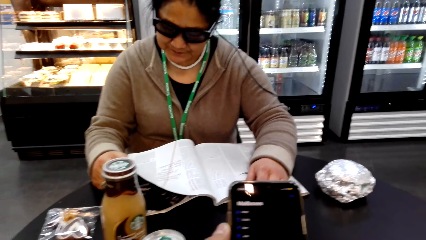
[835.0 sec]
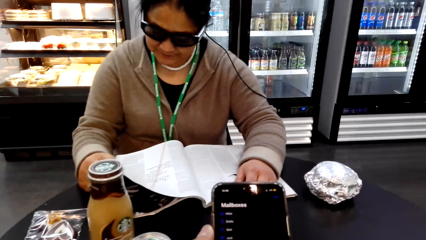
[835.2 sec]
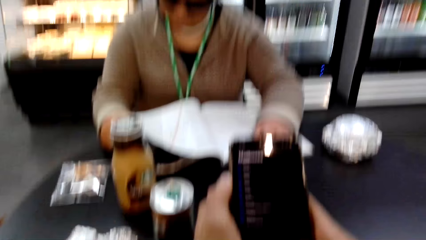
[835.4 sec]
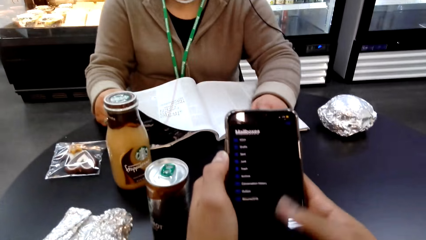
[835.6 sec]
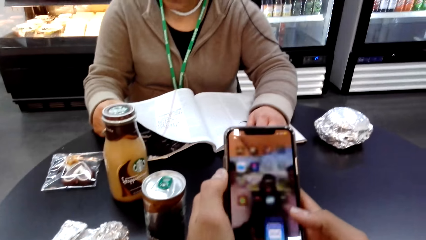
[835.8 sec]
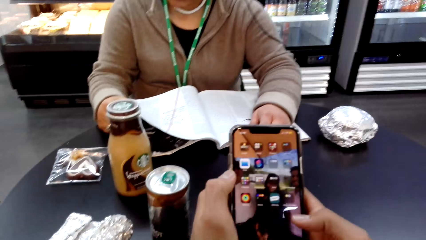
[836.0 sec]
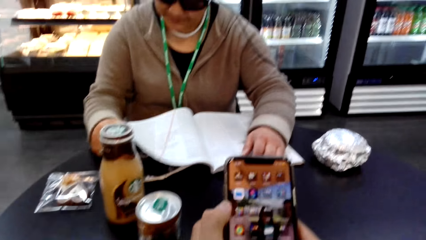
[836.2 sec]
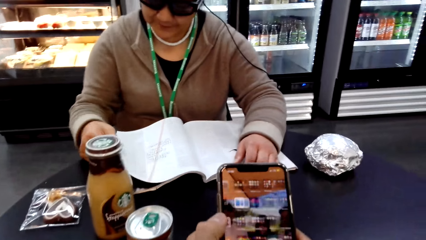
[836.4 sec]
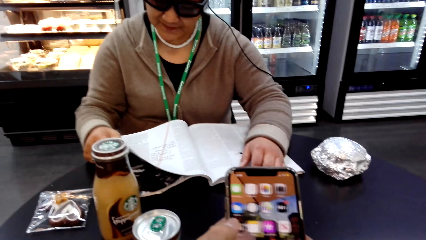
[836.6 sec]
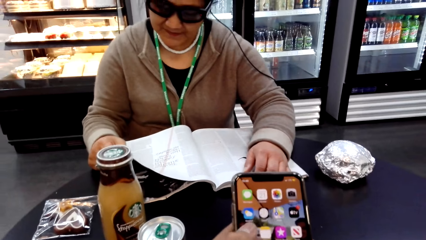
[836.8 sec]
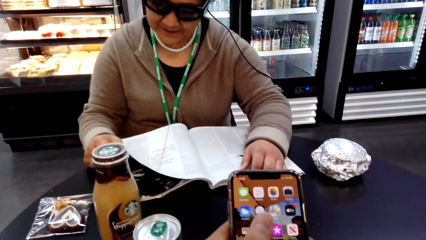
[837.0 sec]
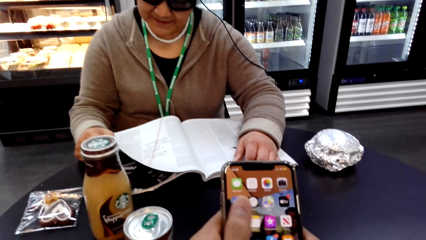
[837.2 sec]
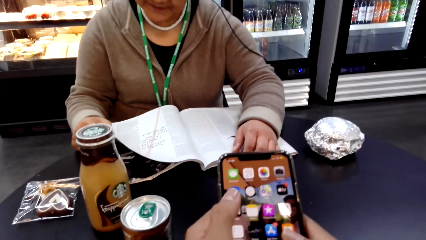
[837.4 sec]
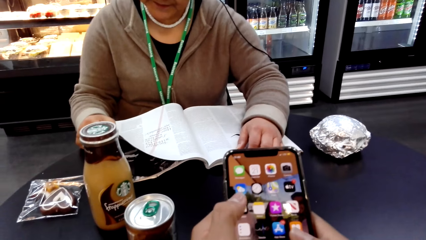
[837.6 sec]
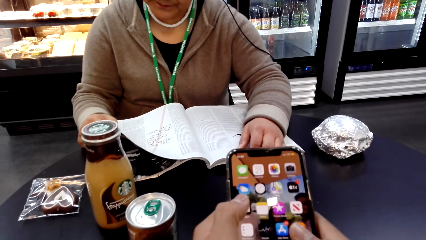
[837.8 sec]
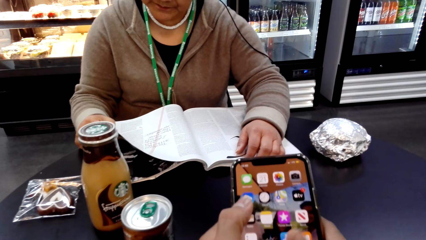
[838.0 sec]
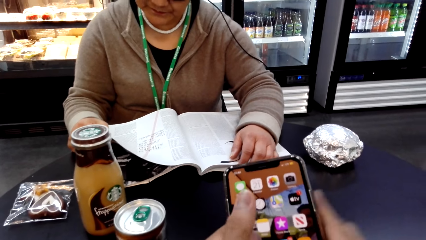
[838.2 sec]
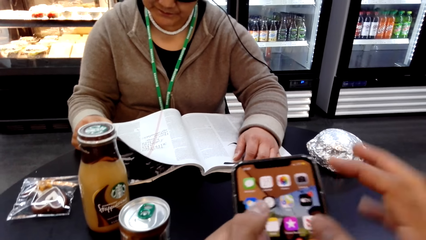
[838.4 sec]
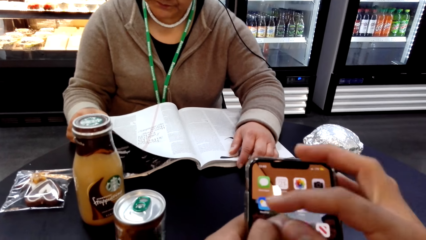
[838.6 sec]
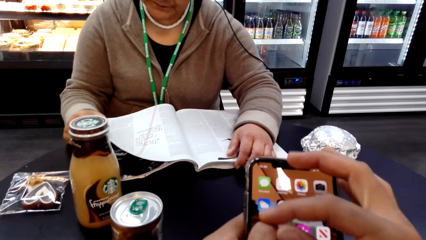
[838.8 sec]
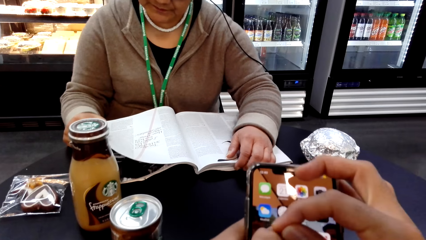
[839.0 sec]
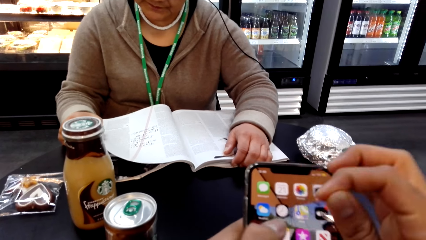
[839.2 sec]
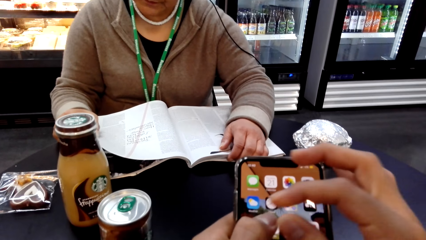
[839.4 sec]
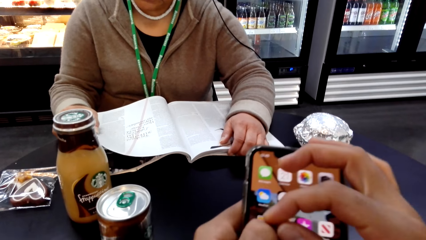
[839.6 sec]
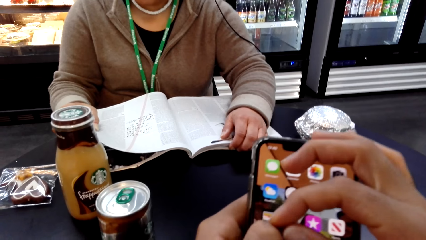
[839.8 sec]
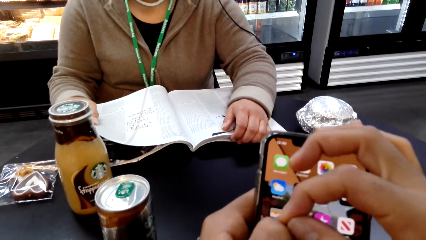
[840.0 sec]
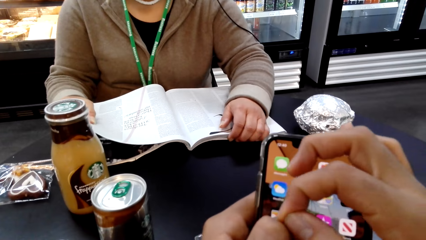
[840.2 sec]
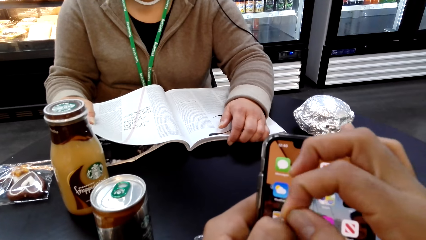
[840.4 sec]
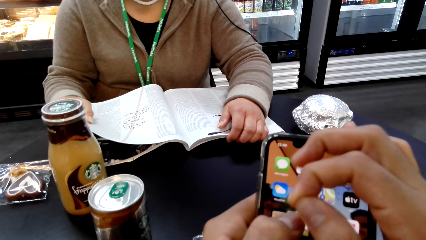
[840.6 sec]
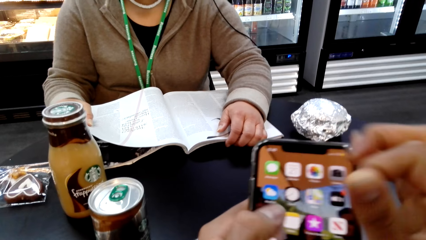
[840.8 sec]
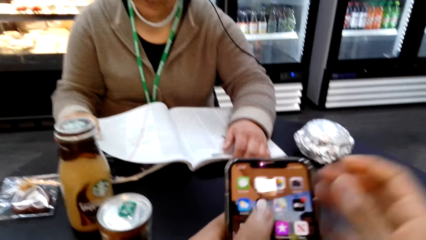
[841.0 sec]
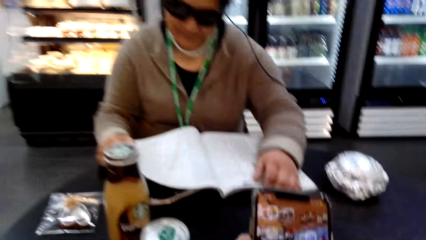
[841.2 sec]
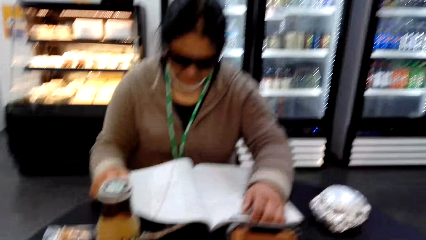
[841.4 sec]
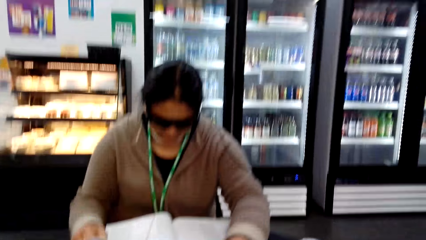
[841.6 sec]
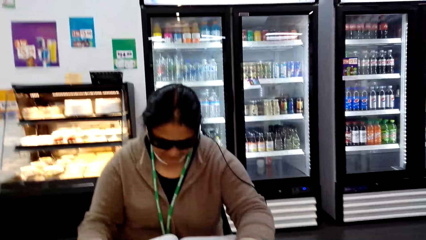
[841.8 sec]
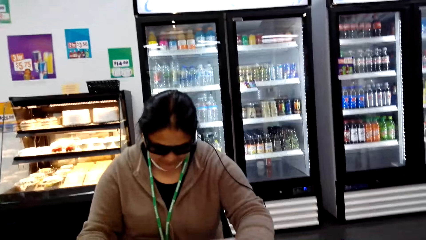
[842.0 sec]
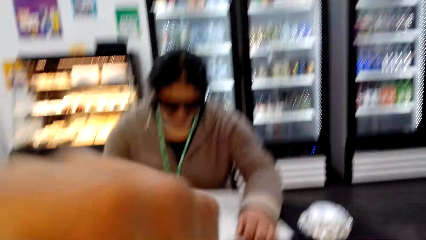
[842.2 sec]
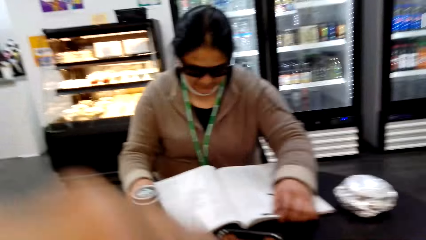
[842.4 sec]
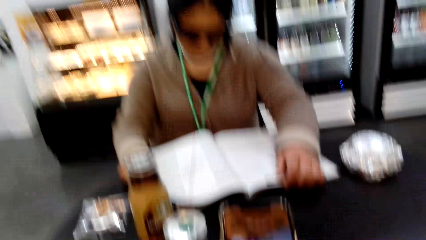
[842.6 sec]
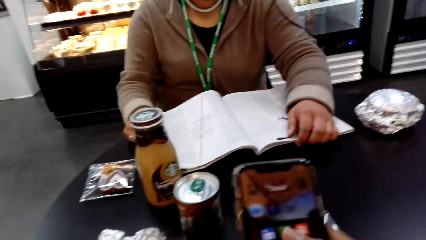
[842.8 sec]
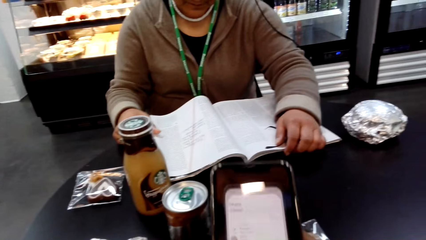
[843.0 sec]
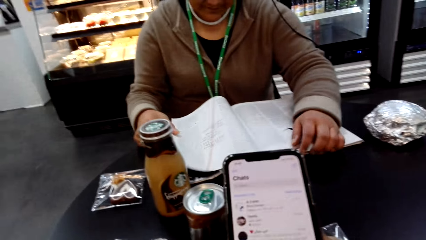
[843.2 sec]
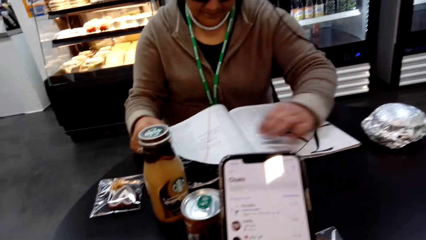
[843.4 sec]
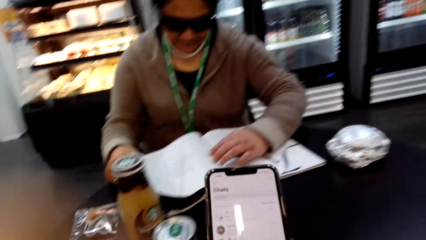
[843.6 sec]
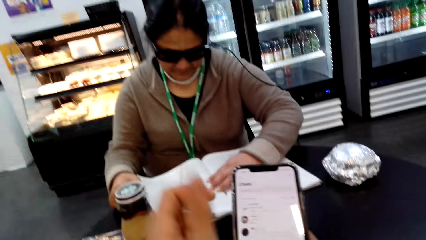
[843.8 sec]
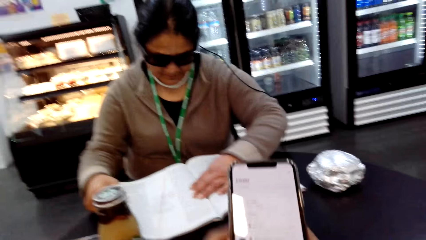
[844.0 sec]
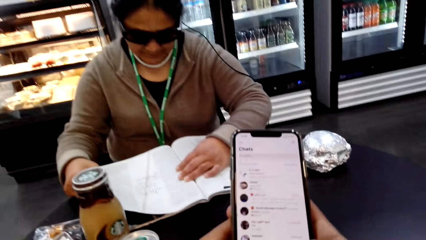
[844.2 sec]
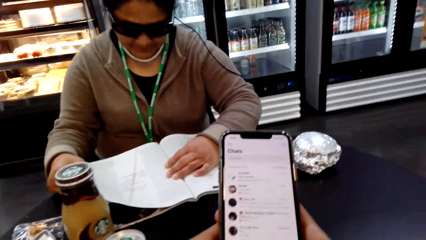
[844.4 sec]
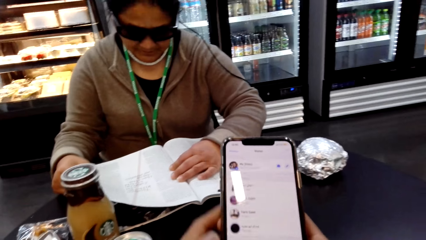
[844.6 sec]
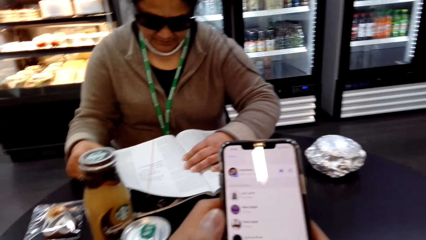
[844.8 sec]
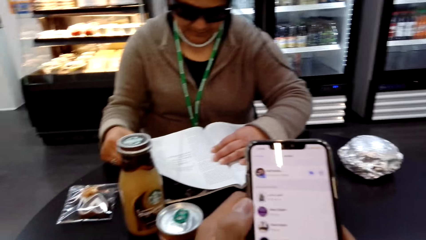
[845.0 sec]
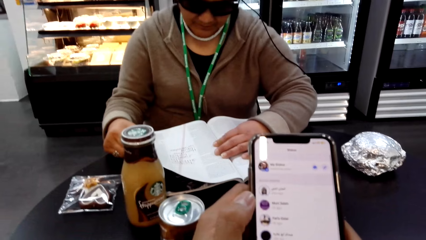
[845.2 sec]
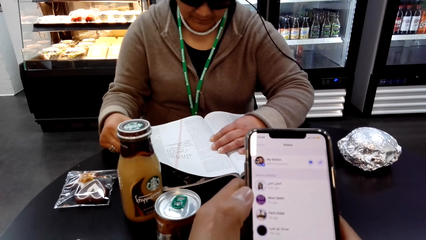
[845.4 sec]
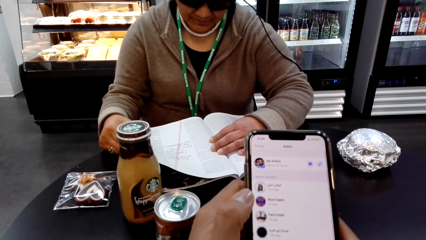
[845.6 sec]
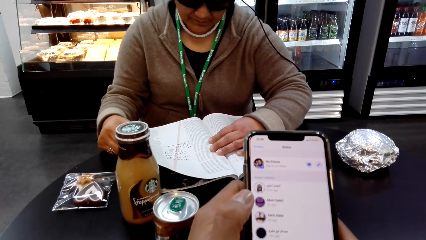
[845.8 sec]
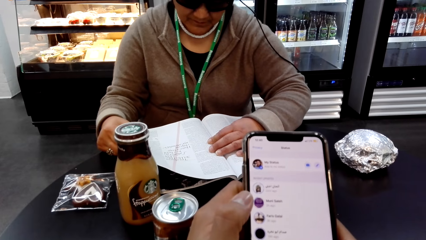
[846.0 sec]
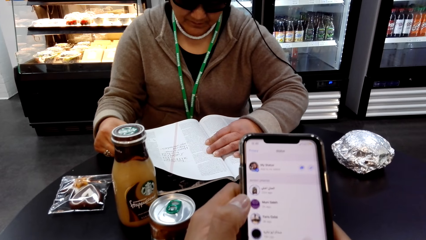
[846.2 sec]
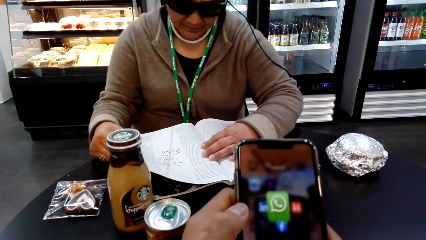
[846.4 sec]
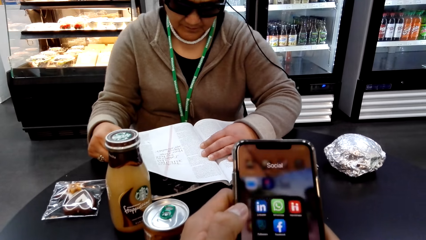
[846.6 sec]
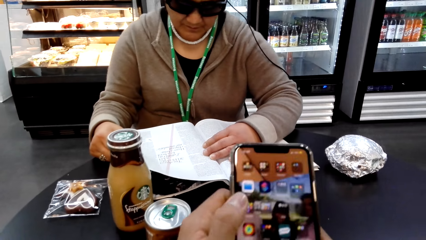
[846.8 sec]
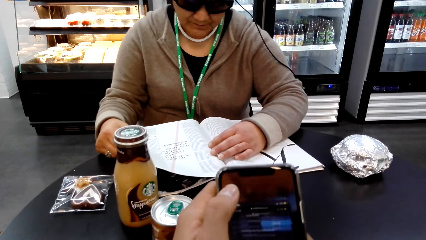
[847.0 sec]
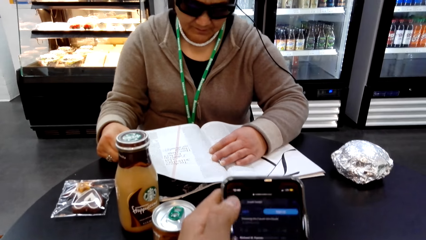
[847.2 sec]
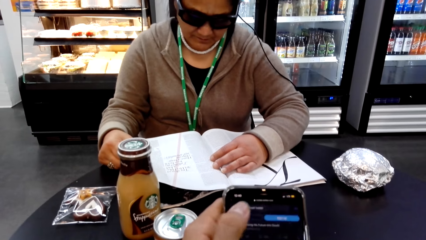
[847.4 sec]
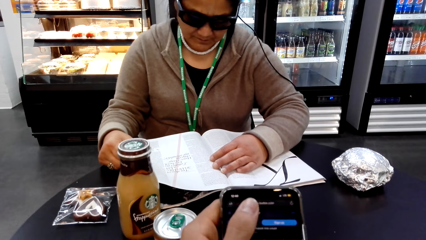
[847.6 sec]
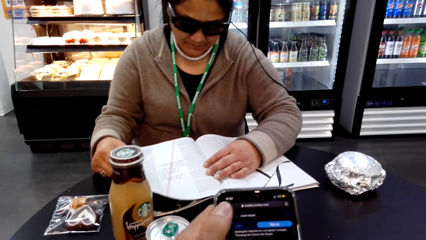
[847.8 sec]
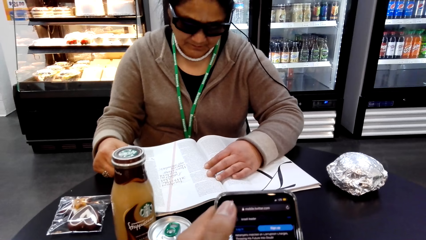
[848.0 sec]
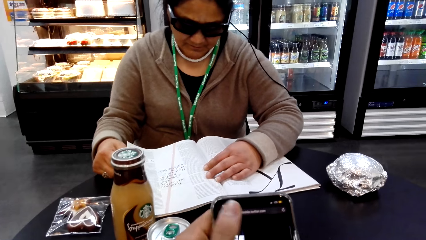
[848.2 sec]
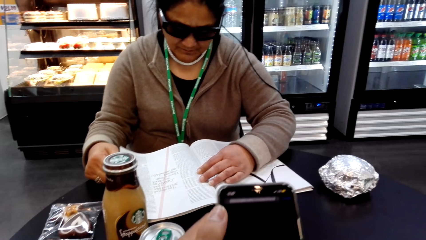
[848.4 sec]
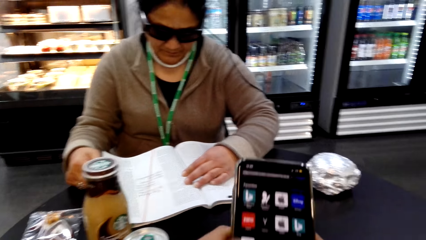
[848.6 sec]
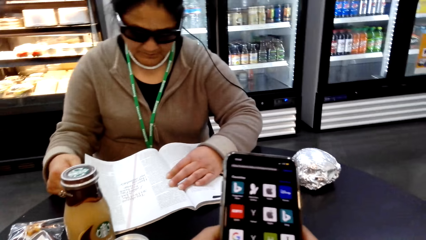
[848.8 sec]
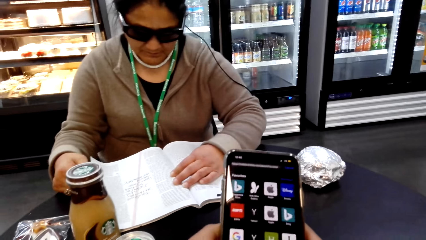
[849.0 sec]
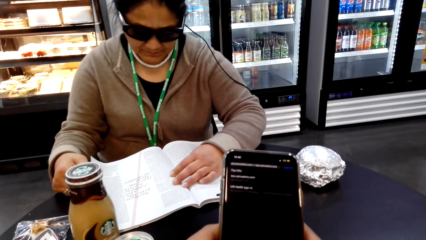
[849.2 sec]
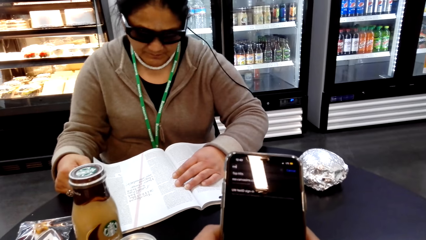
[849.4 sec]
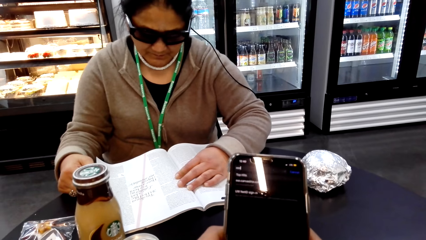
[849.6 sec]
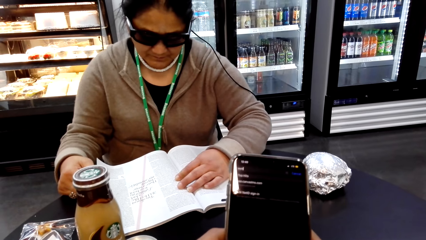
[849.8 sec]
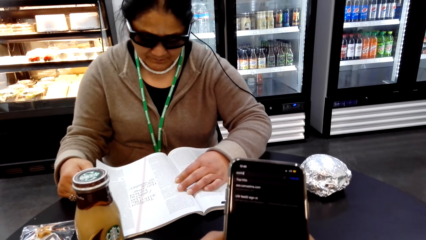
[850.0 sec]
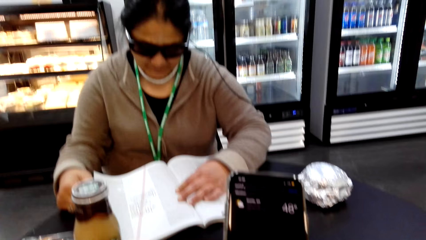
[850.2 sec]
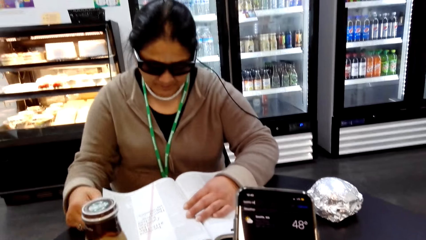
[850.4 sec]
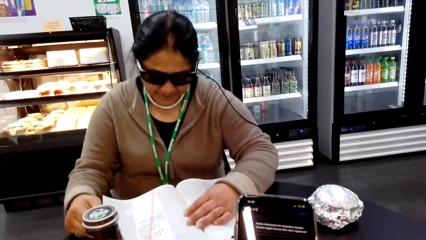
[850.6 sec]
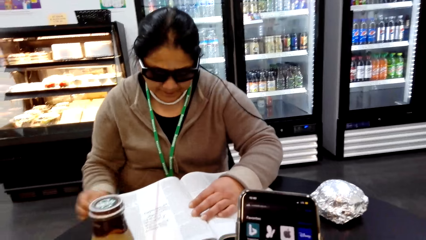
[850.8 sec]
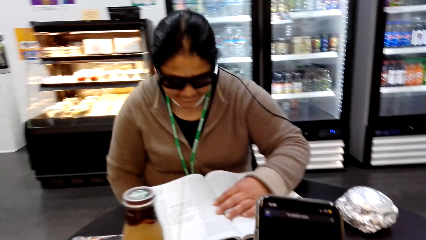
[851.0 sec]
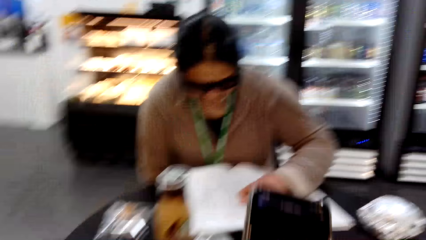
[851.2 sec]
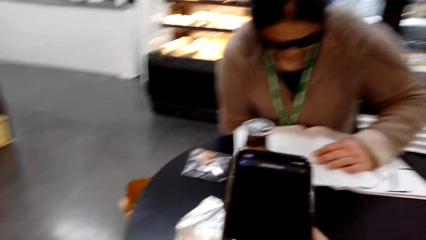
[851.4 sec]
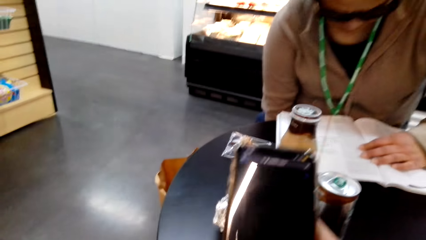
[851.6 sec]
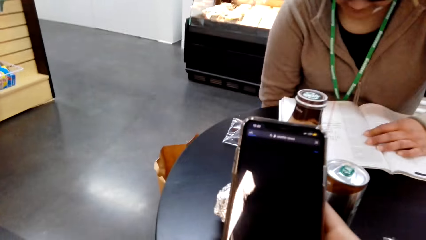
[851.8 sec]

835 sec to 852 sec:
The camera wearer scrolls the phone.
